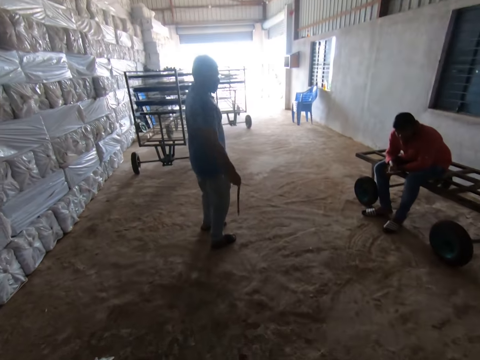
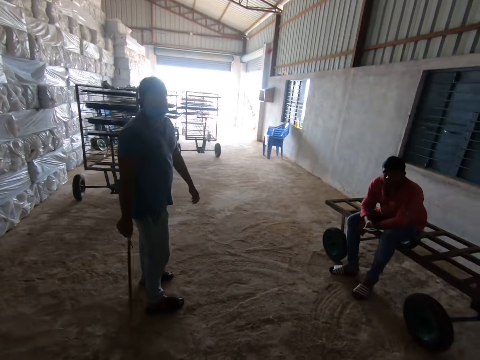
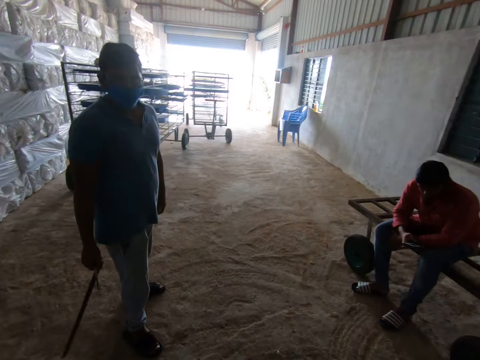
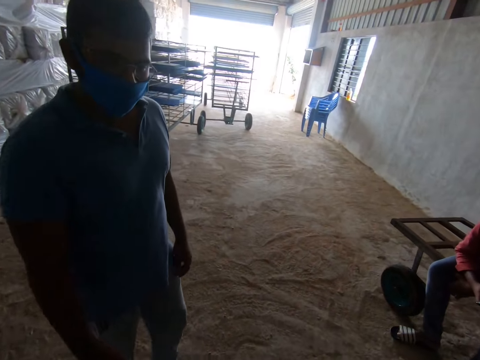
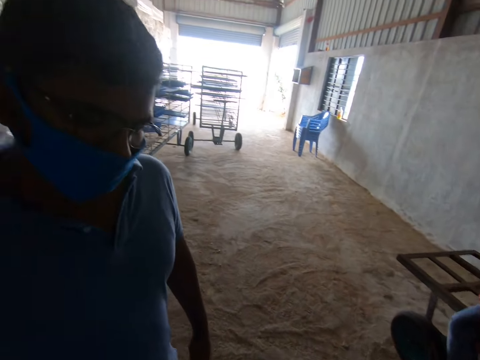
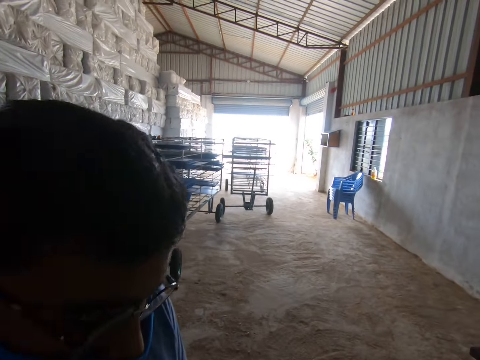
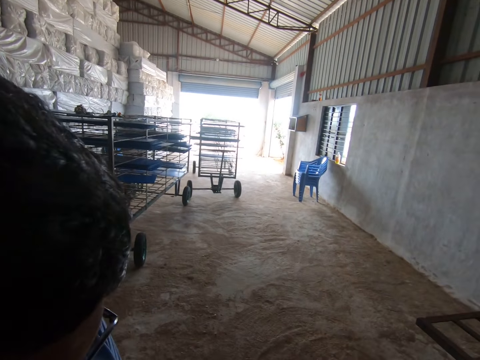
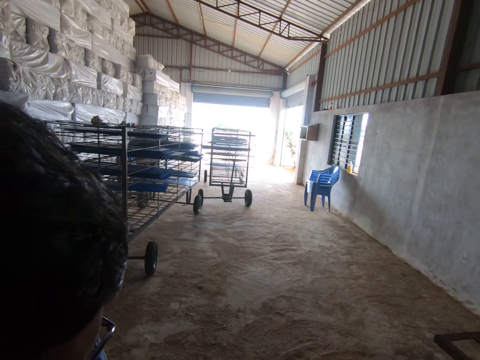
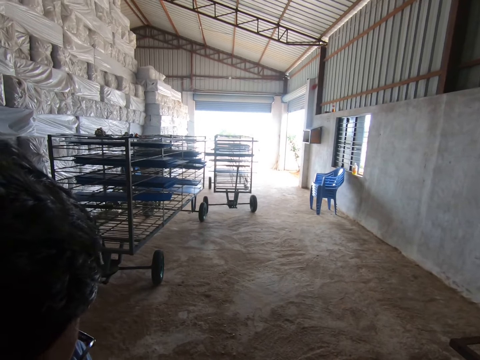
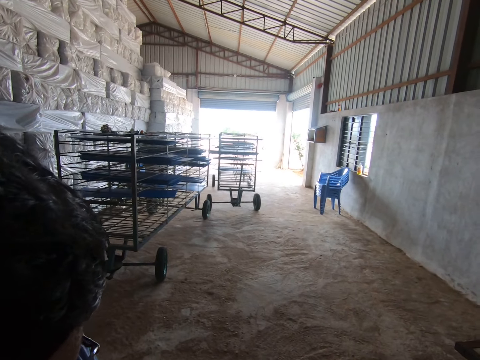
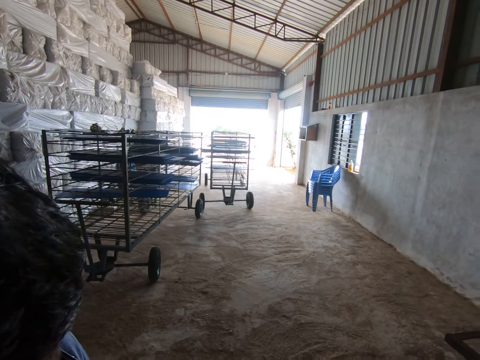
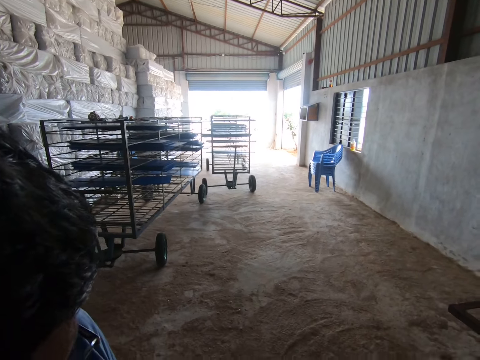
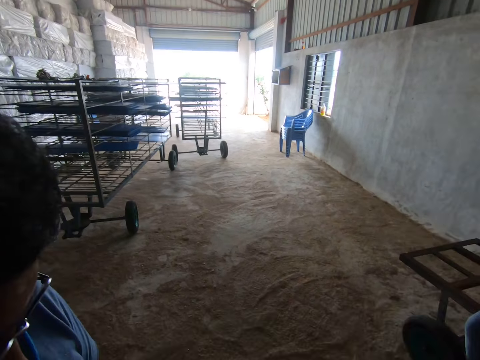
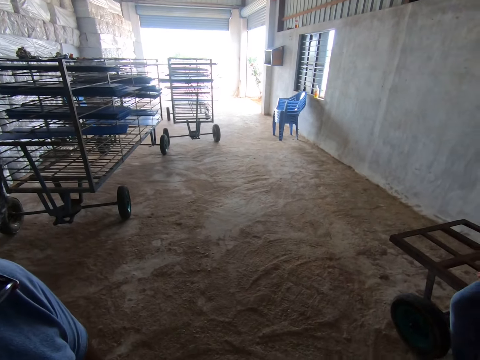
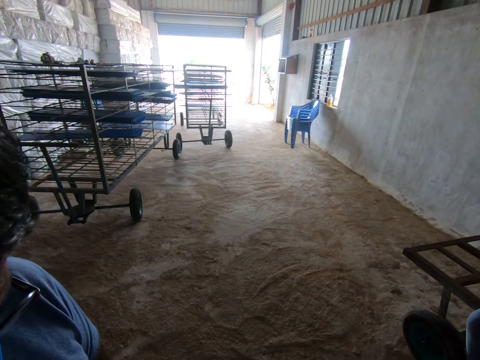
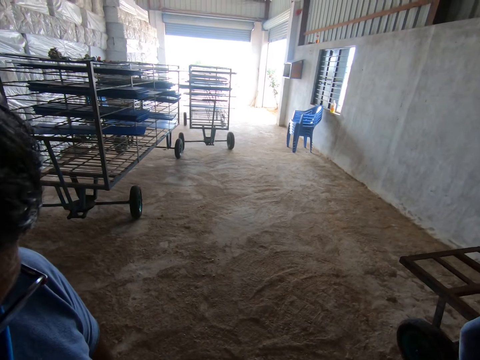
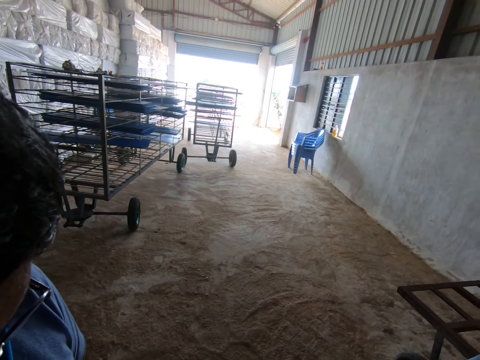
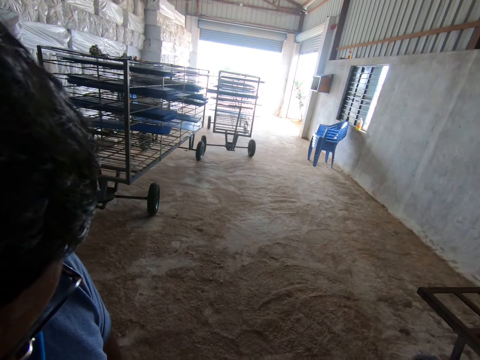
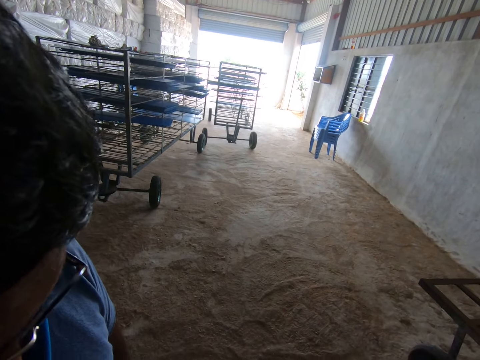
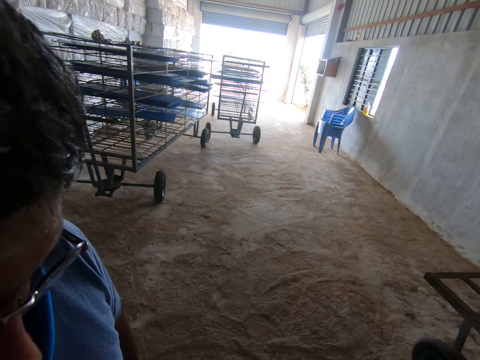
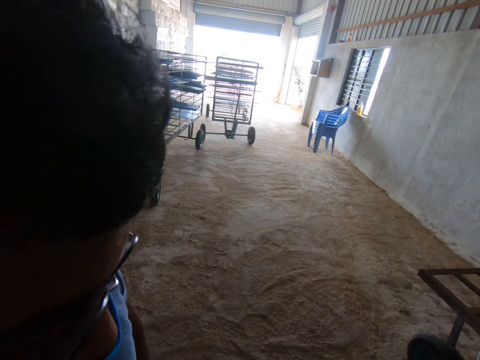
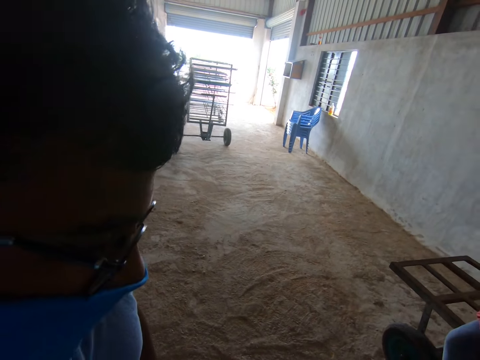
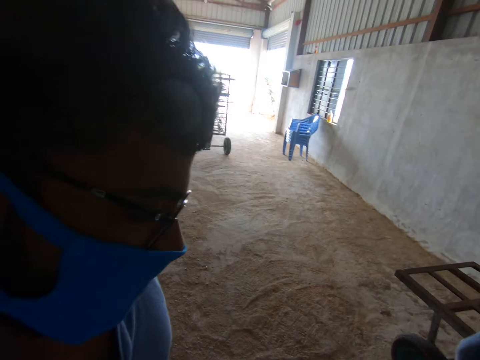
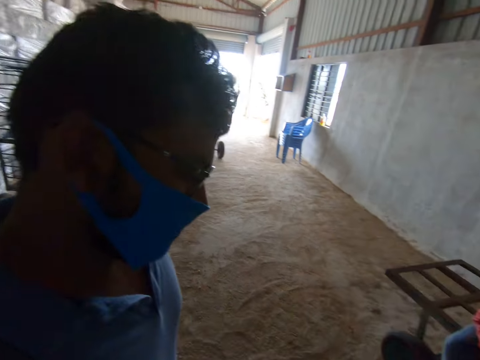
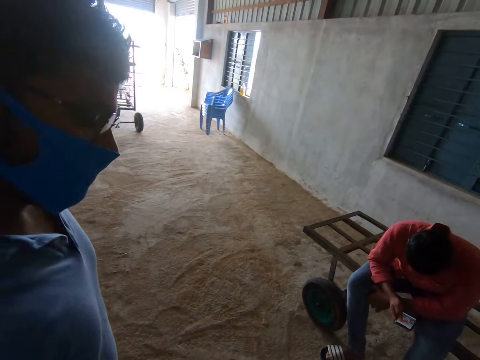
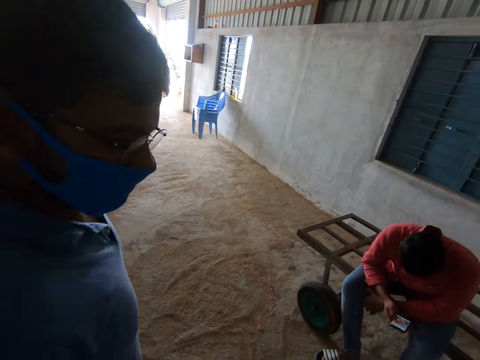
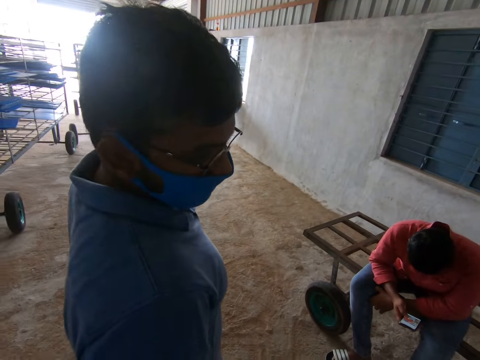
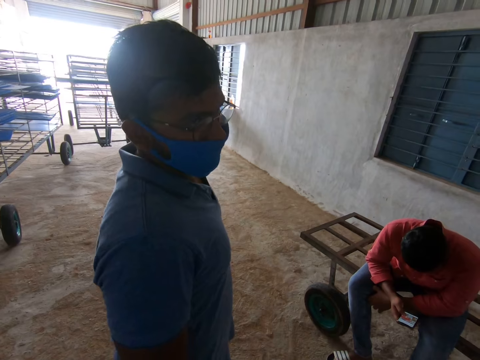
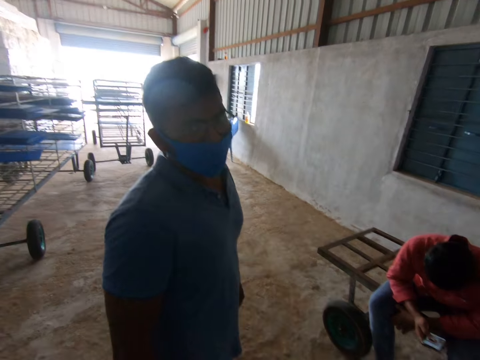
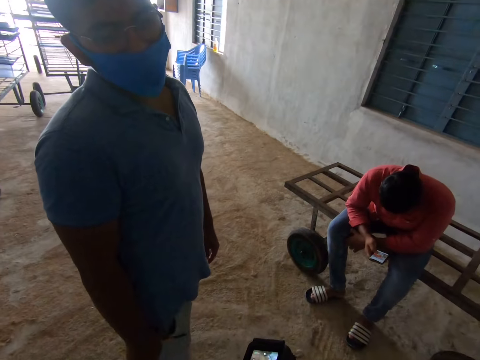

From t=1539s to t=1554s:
The camera wearer looks at a man. They walk in the room. They move close to the camera.

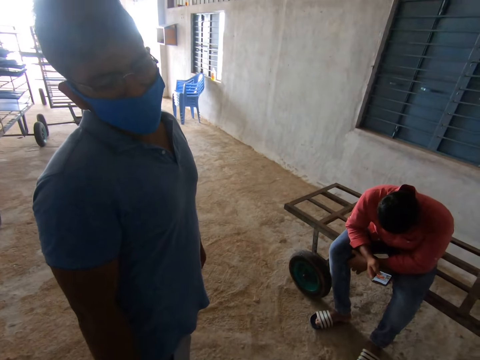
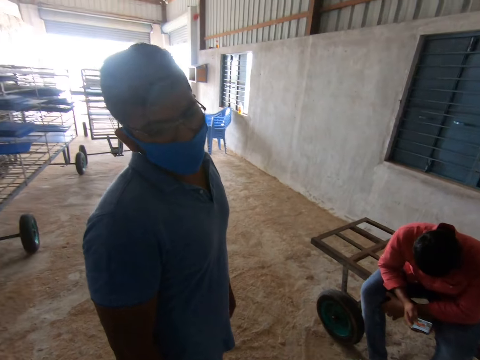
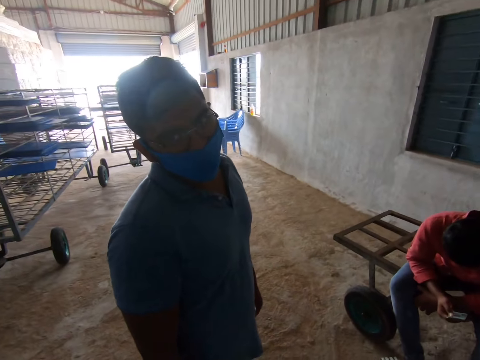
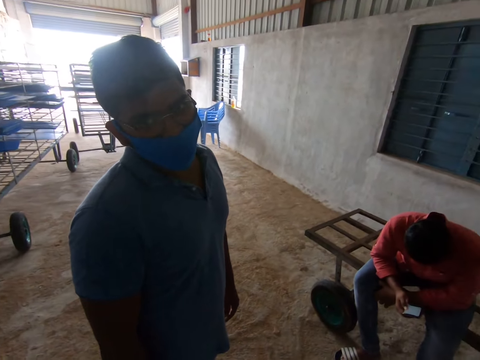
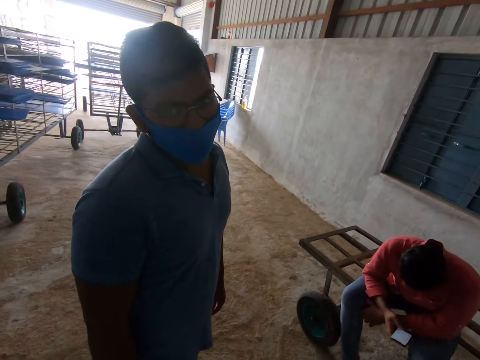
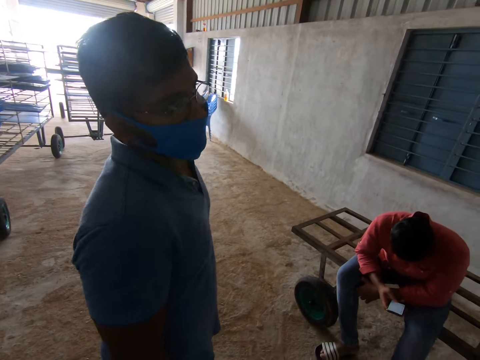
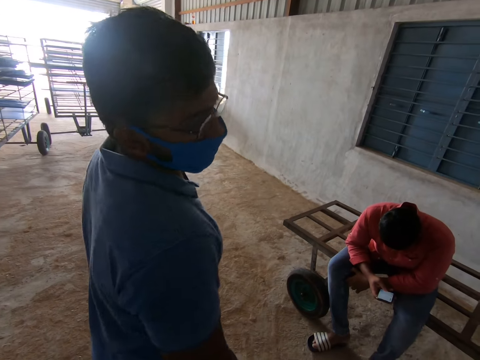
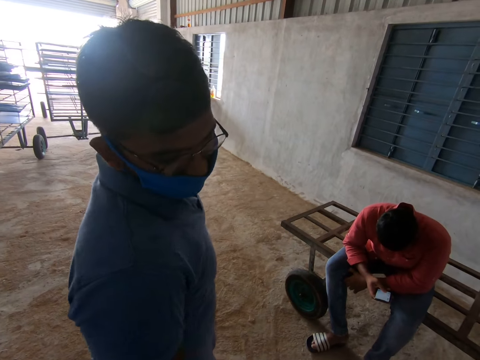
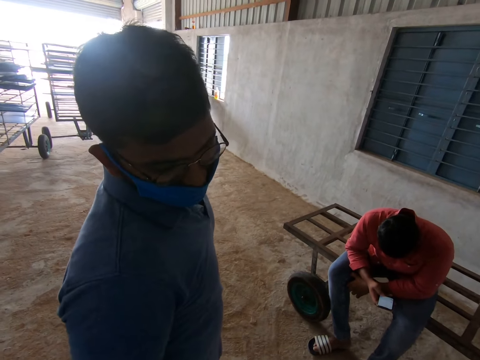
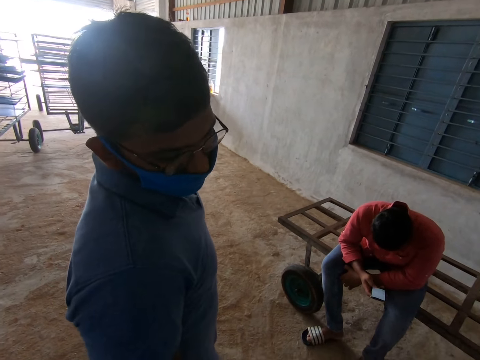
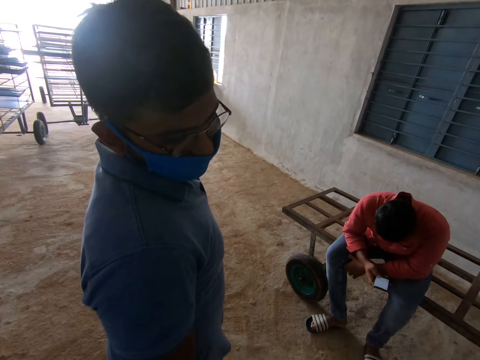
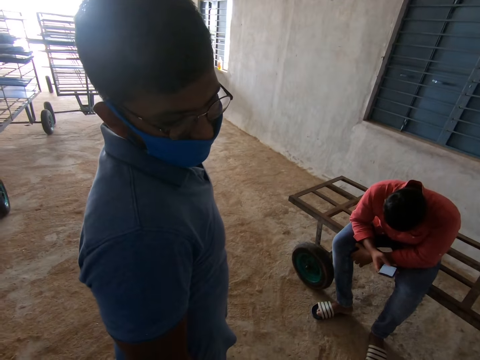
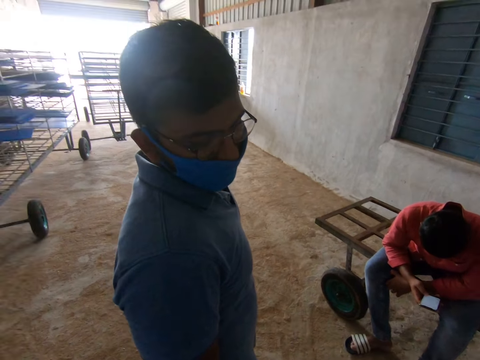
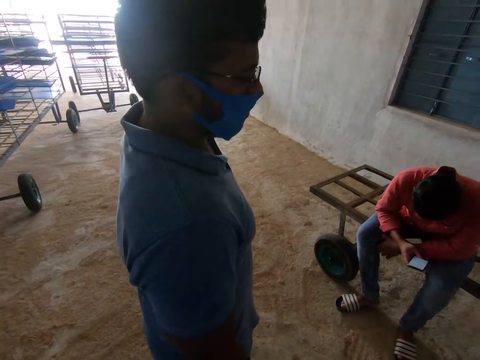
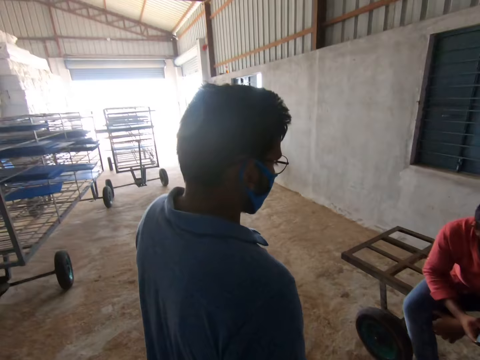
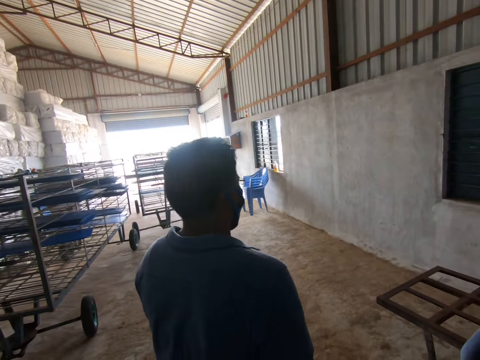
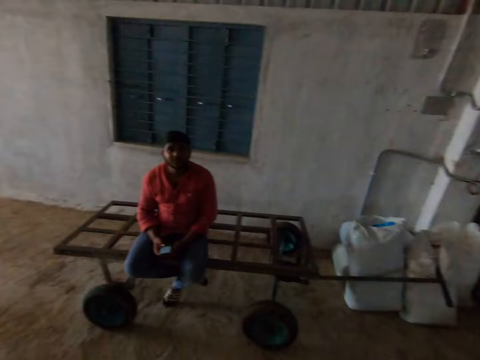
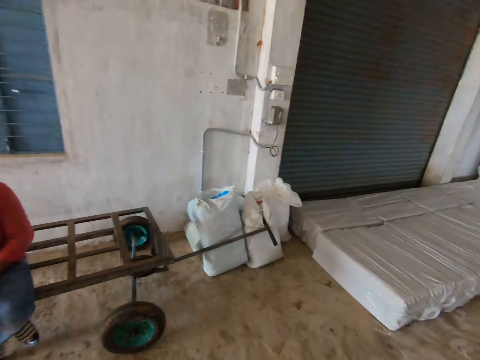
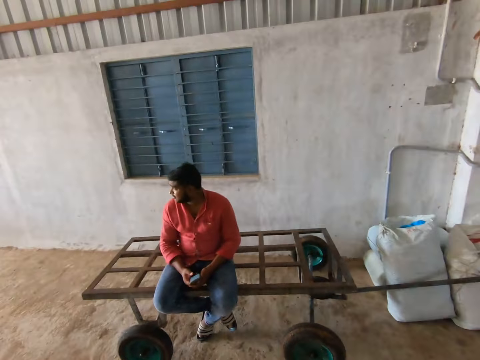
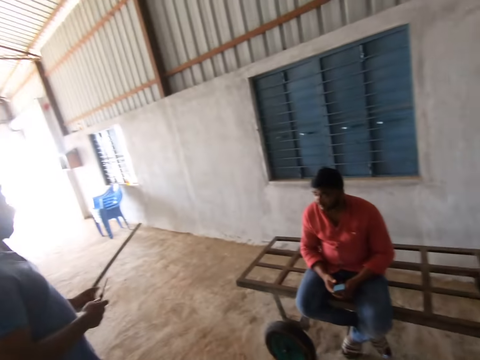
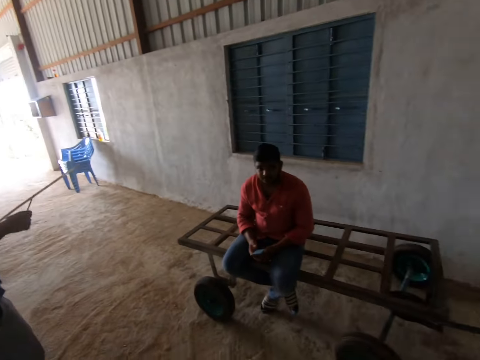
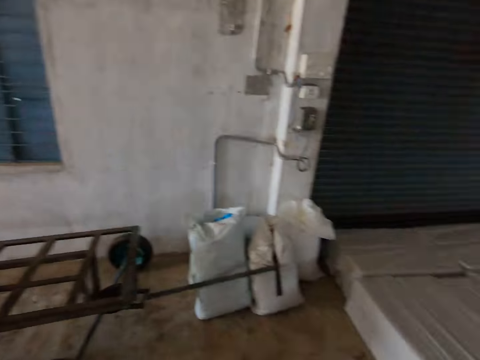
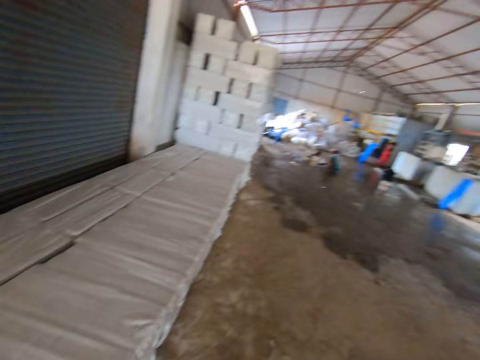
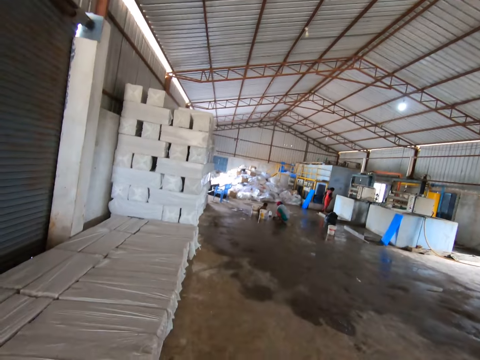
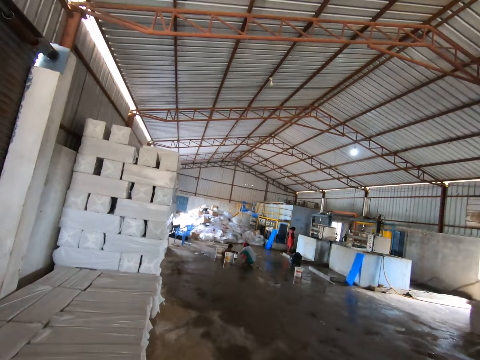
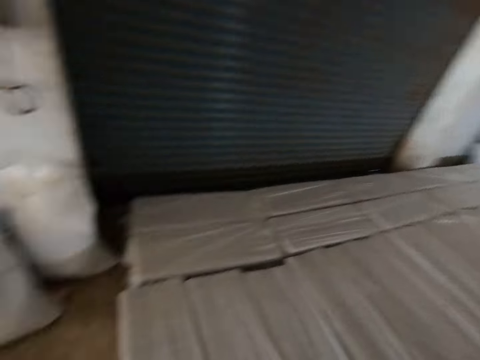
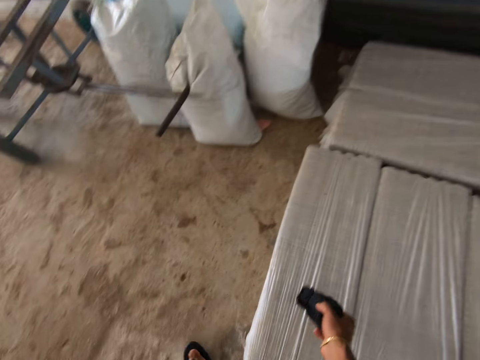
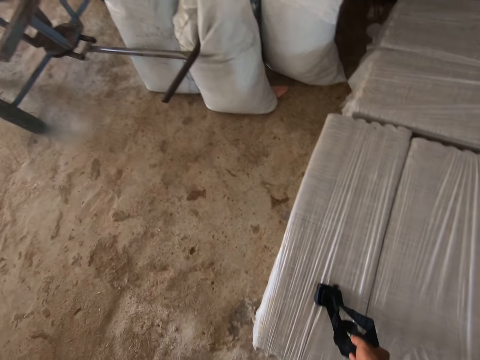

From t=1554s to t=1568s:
A man uses a phone. Another man walks around. The camera wearer looks around. They walk a few steps. They move the camera on the boxes.
